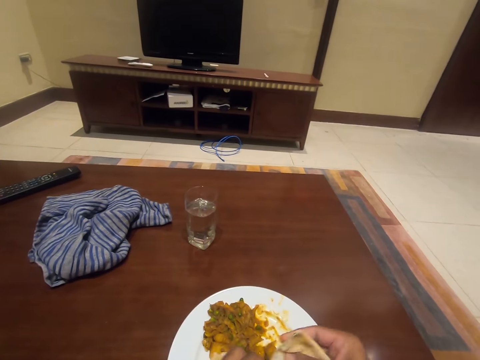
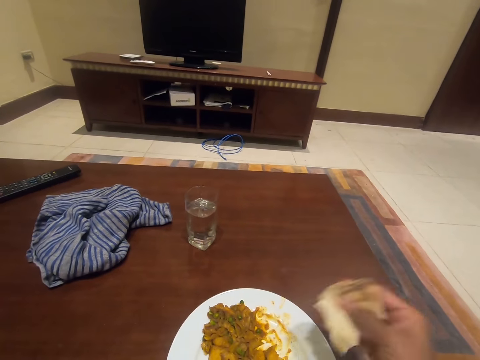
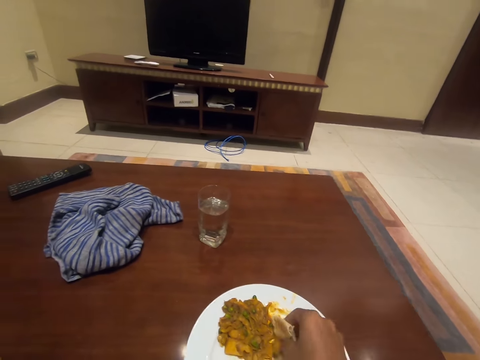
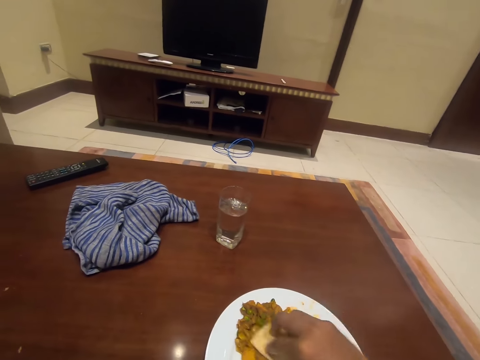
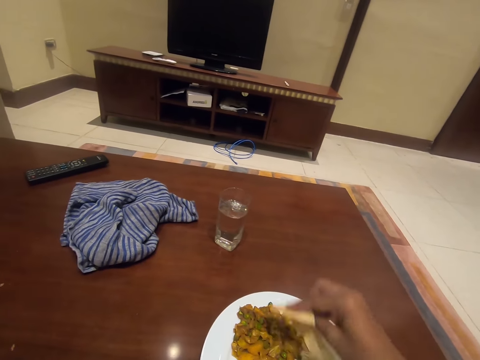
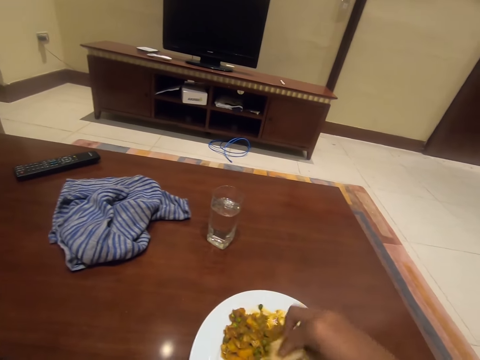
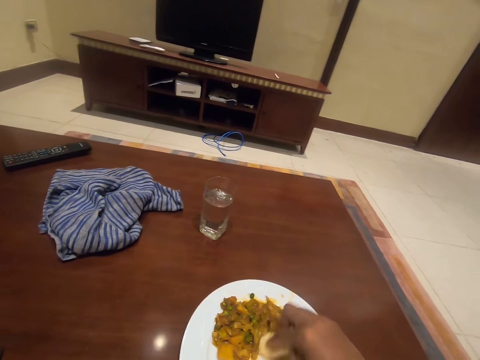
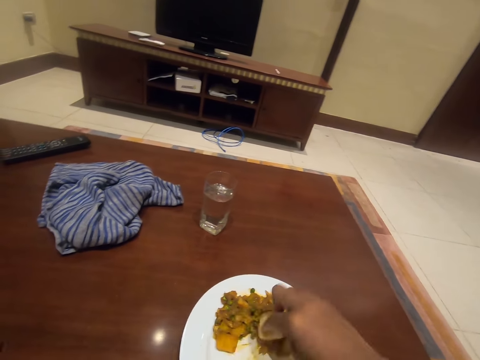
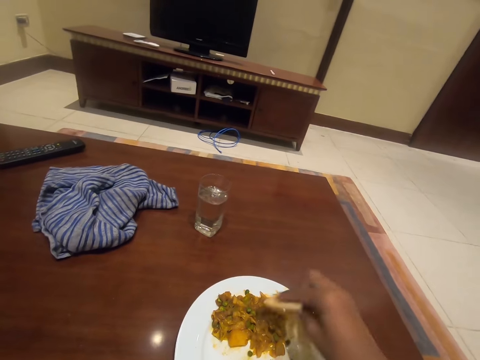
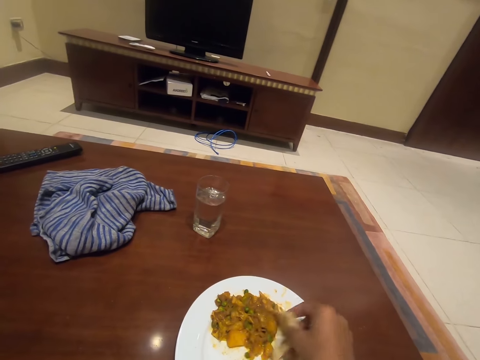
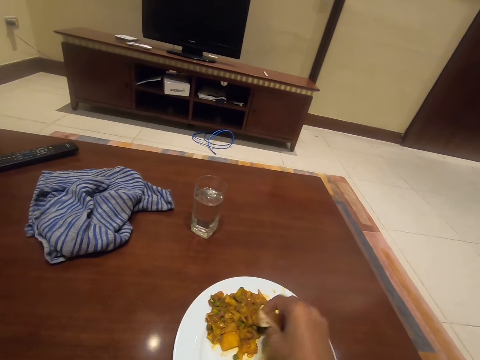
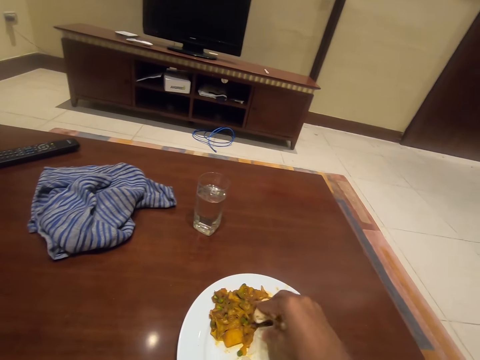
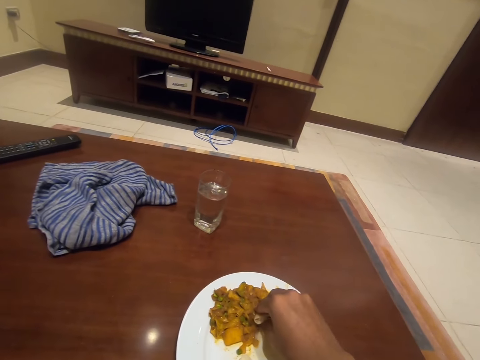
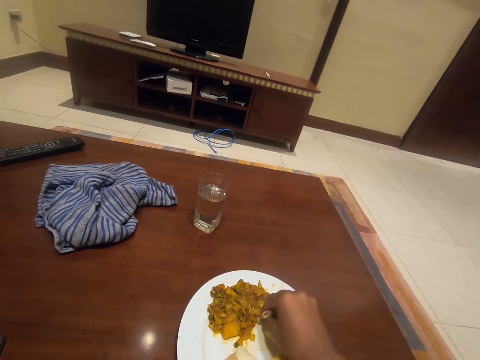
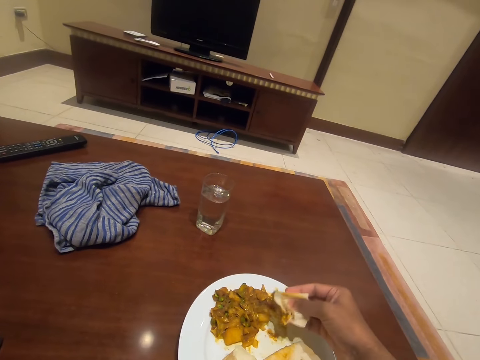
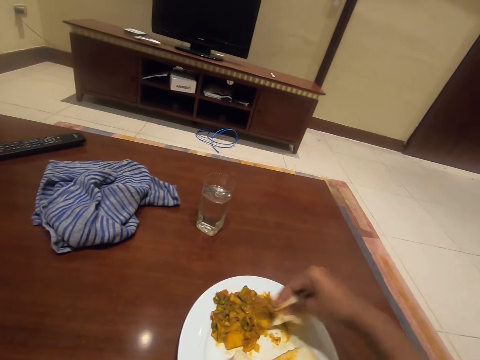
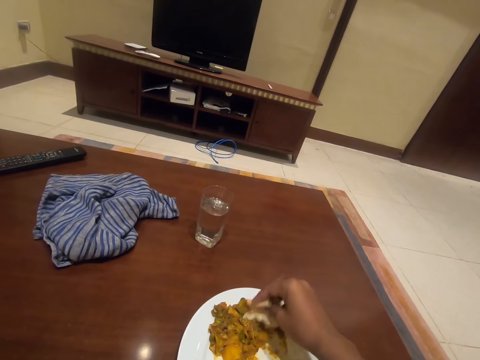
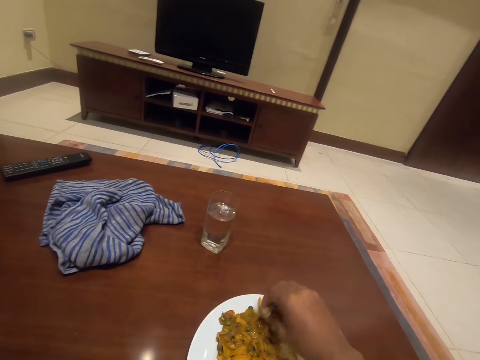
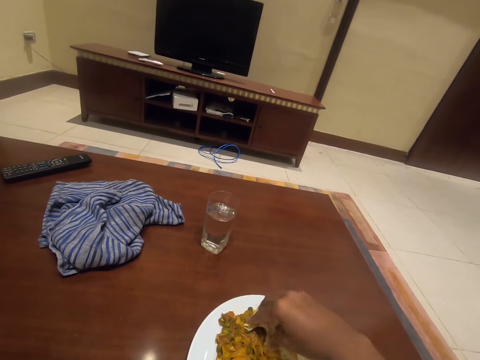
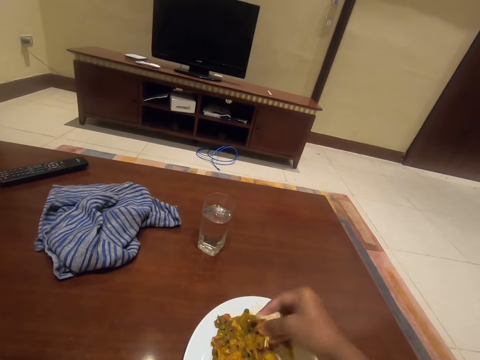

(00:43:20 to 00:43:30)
The camera wearer mixes food in the plate. They scoop food from the plate.

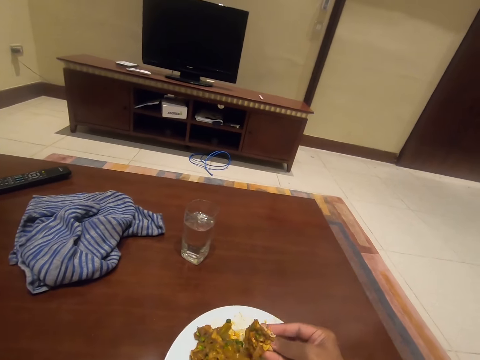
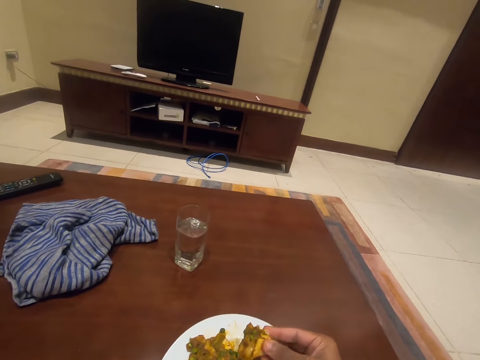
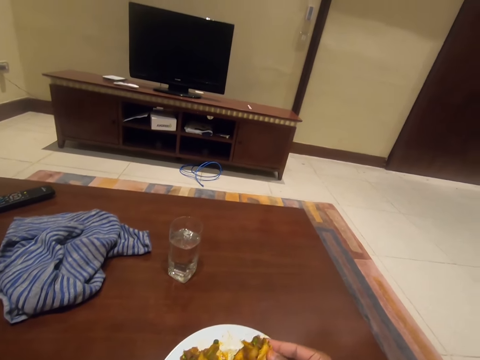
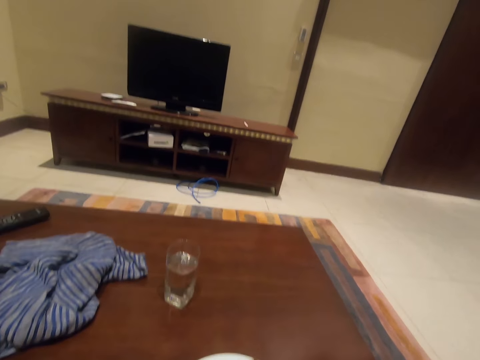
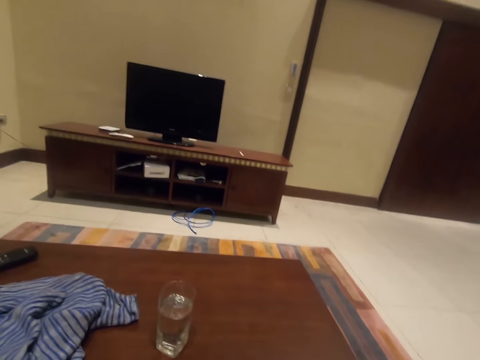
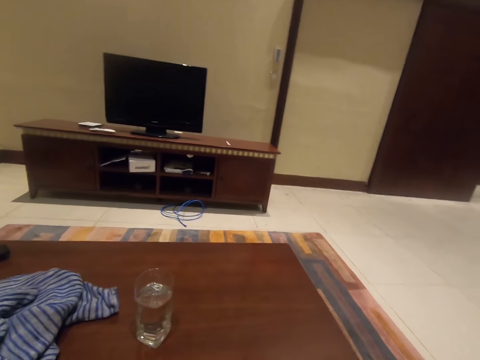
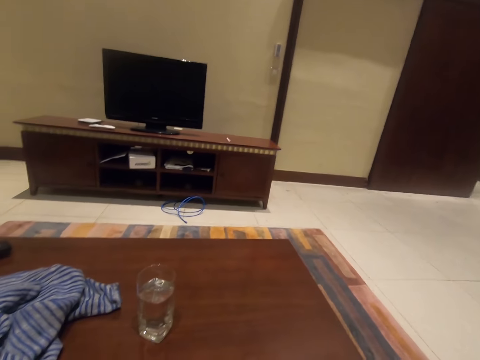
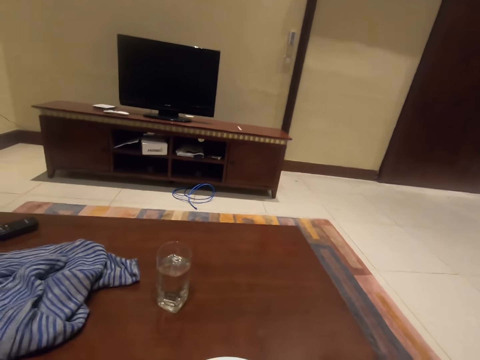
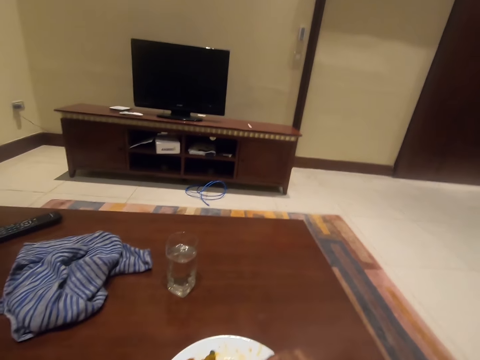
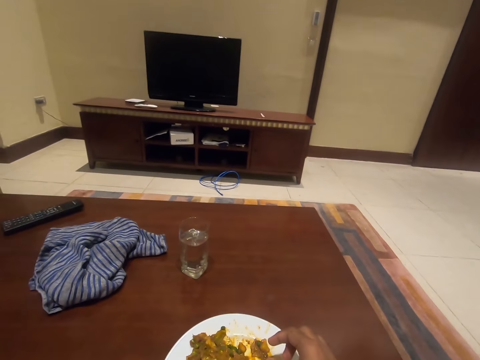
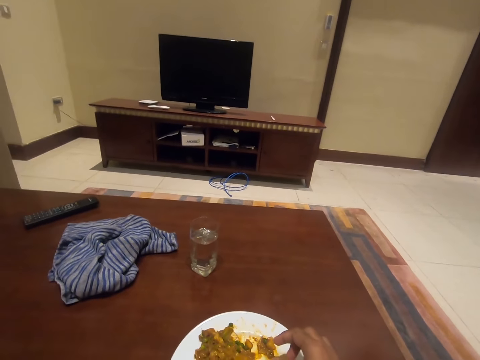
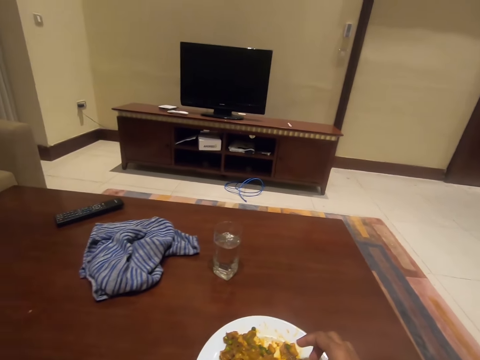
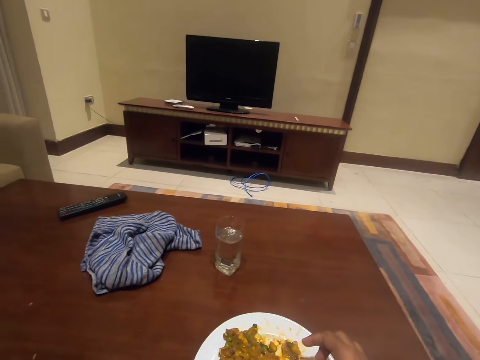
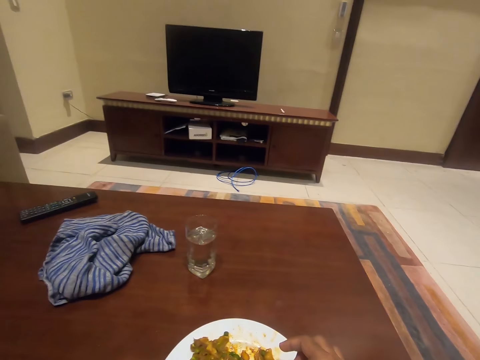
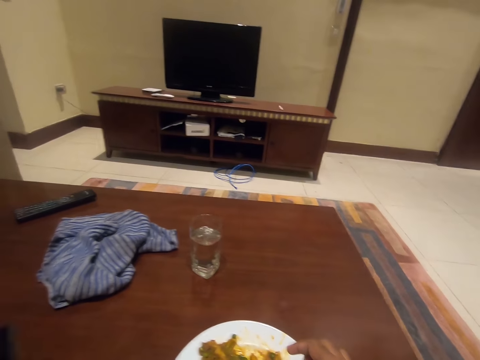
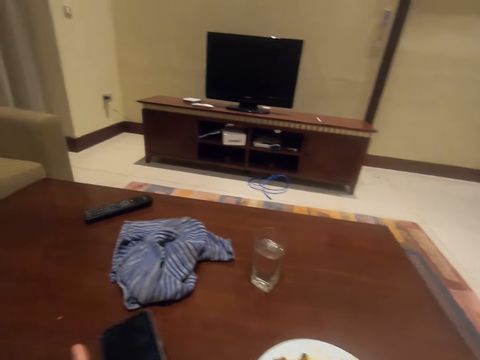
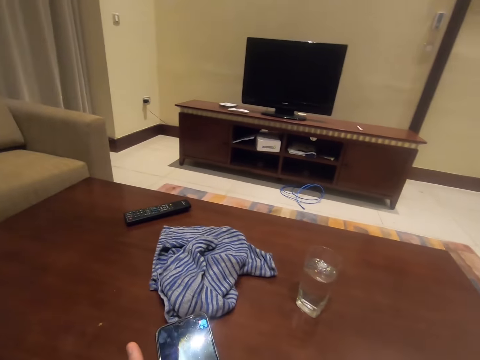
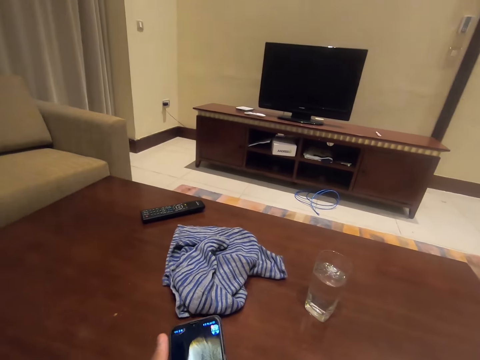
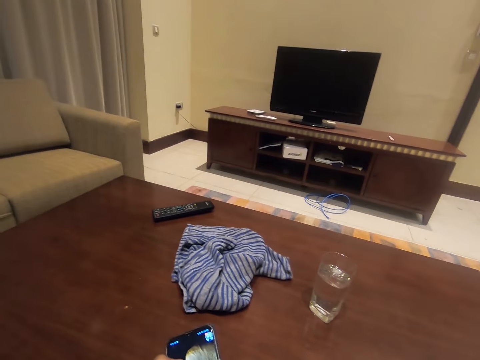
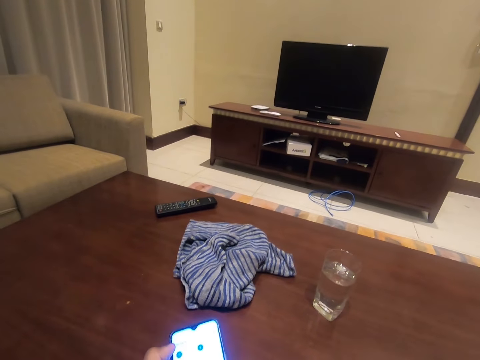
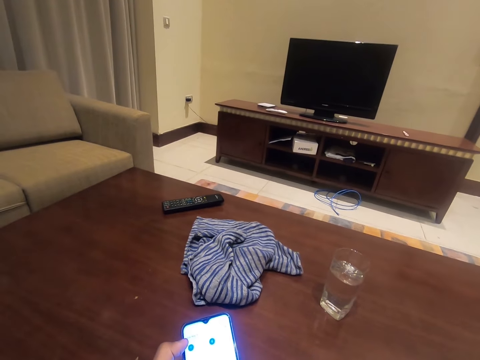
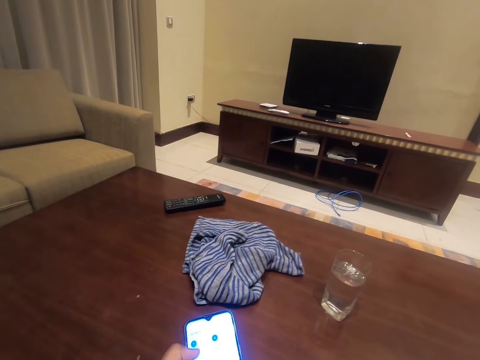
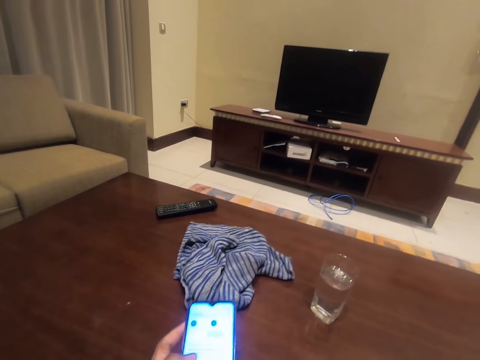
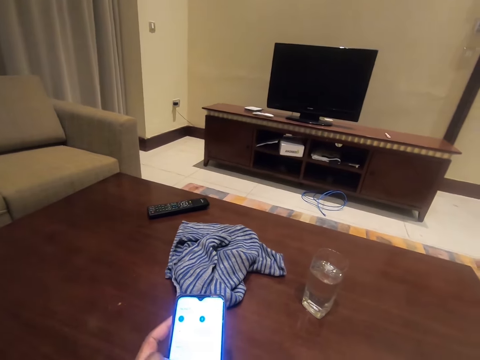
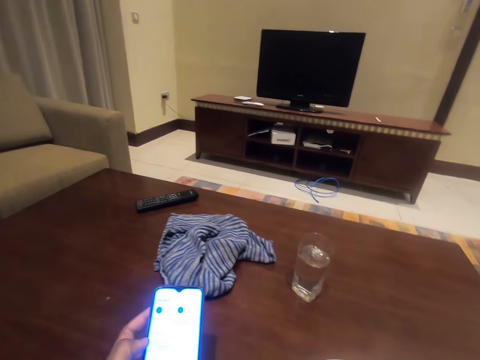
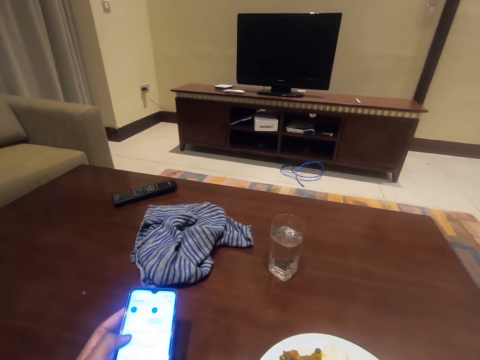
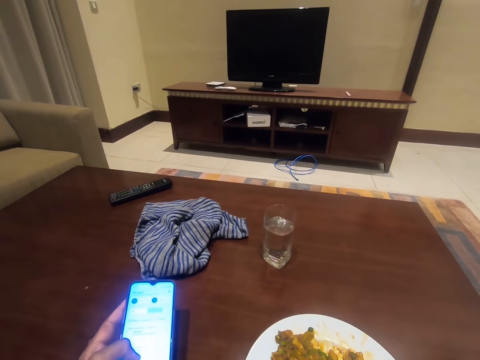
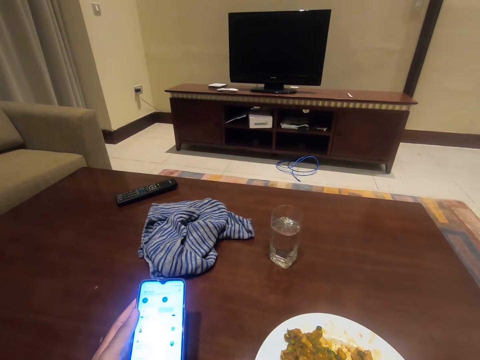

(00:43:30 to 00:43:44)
The camera wearer eats food. They rest a hand on the plate. They pick the phone from the table. They hold the phone. They operate the phone.

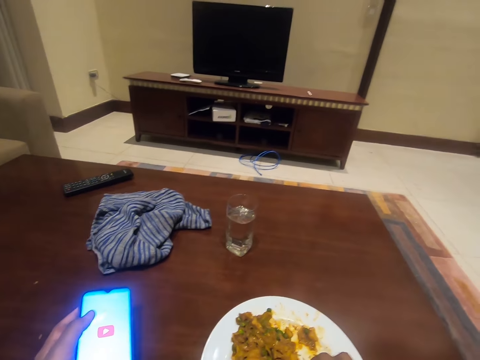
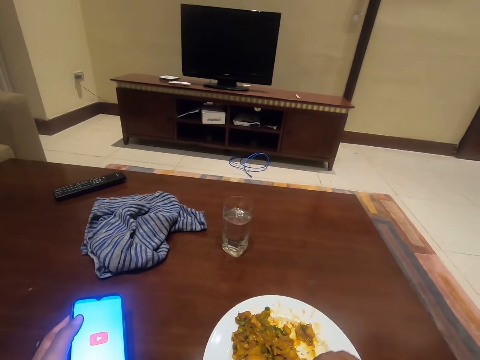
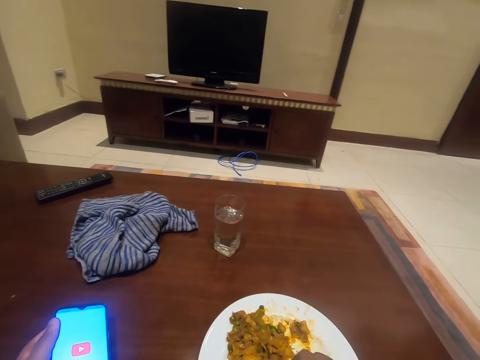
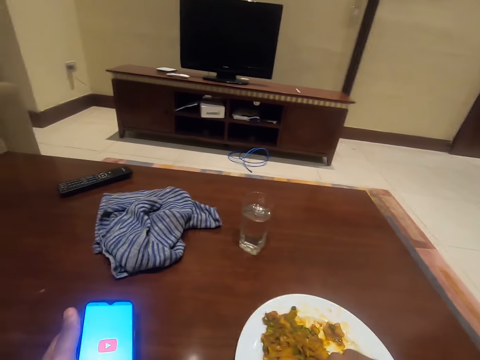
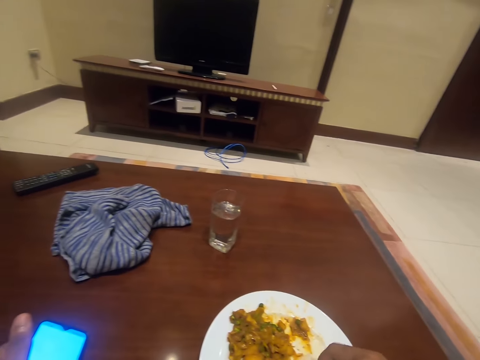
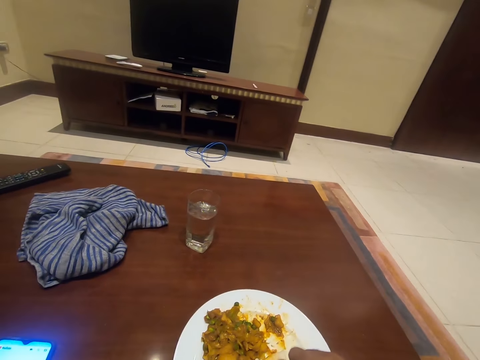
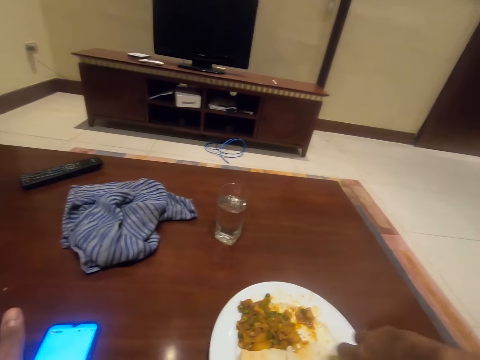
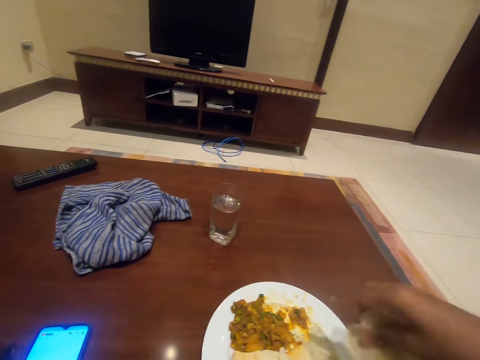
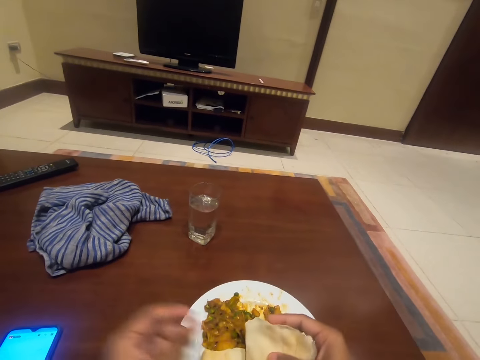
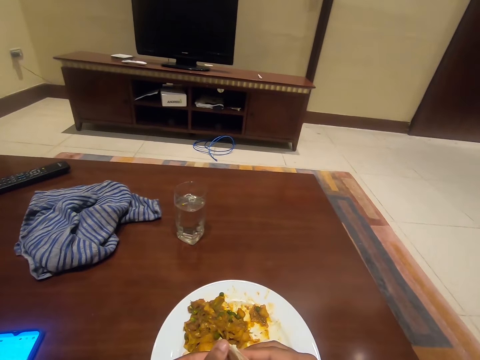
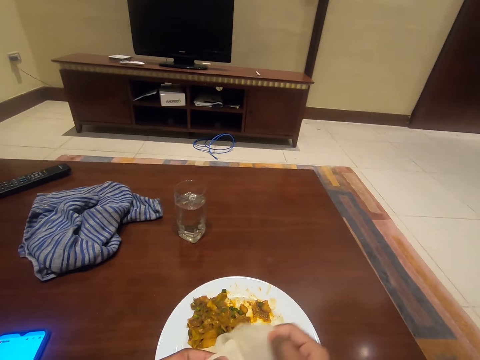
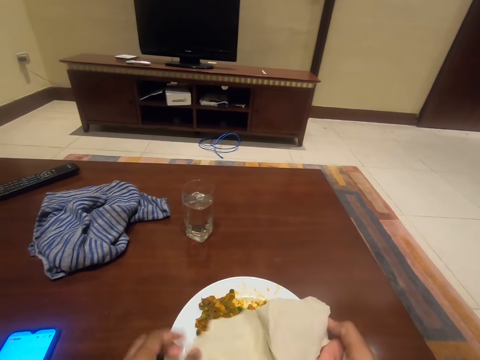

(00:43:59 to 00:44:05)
The camera wearer scoops food from the plate. They pick a roti. They drop the phone on the table.
